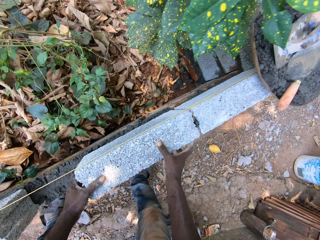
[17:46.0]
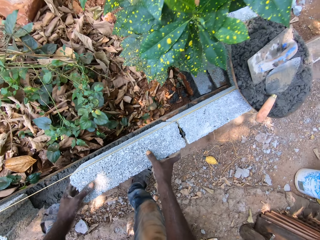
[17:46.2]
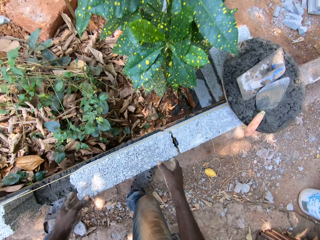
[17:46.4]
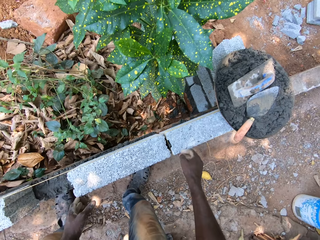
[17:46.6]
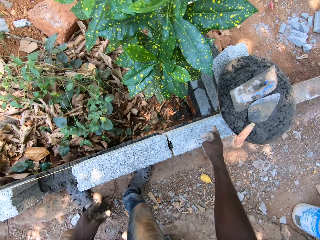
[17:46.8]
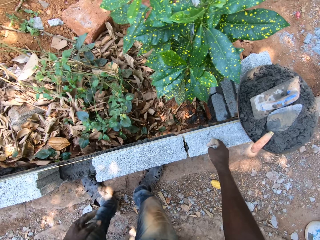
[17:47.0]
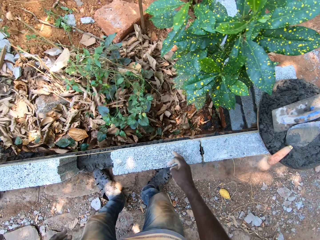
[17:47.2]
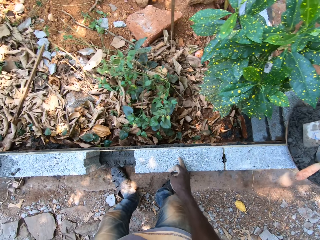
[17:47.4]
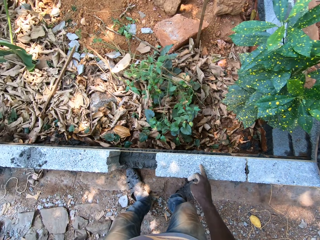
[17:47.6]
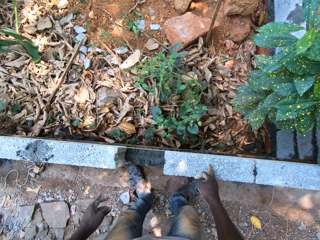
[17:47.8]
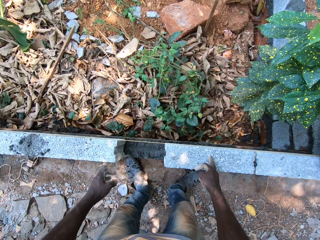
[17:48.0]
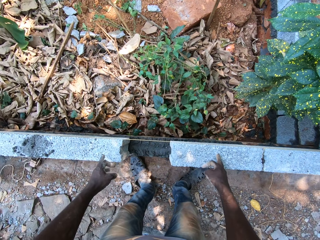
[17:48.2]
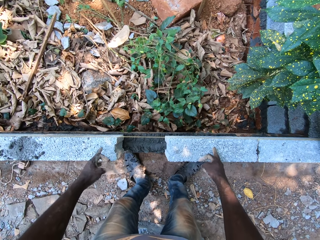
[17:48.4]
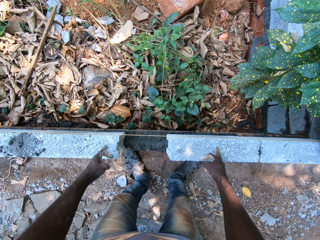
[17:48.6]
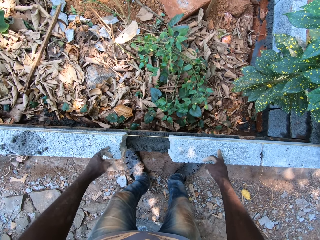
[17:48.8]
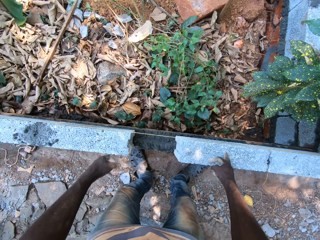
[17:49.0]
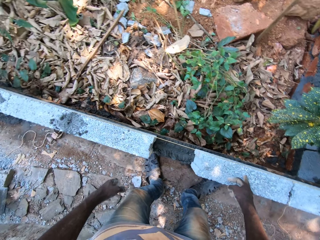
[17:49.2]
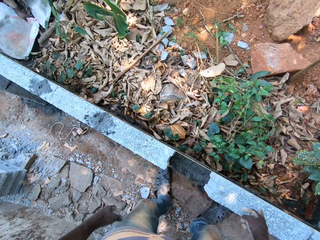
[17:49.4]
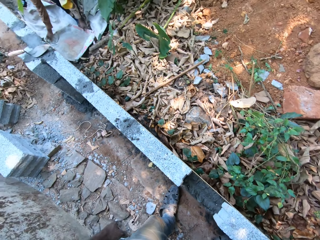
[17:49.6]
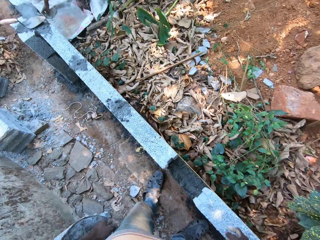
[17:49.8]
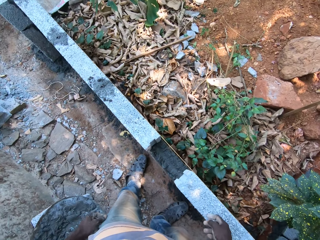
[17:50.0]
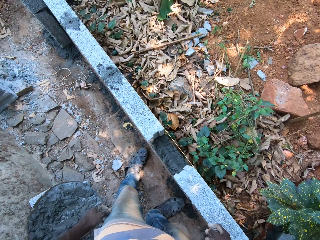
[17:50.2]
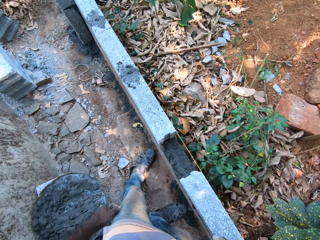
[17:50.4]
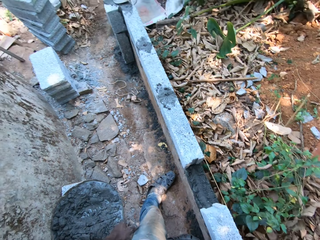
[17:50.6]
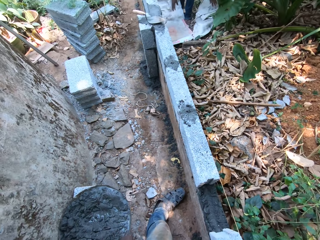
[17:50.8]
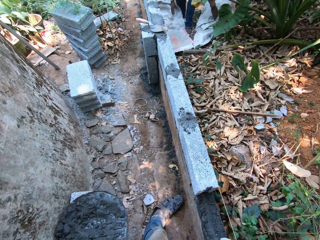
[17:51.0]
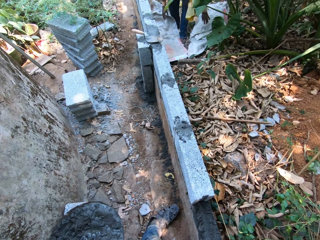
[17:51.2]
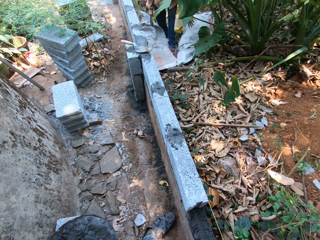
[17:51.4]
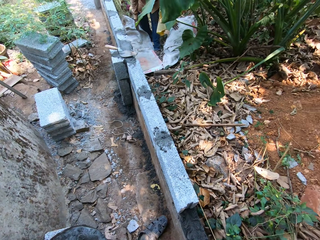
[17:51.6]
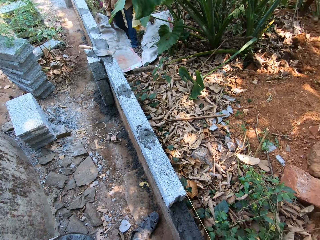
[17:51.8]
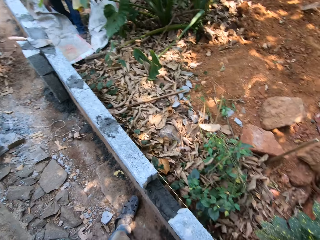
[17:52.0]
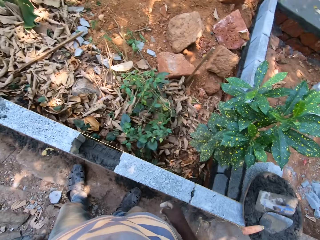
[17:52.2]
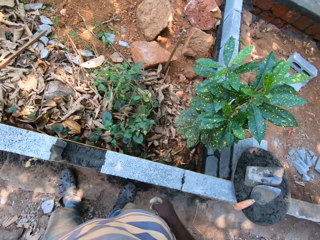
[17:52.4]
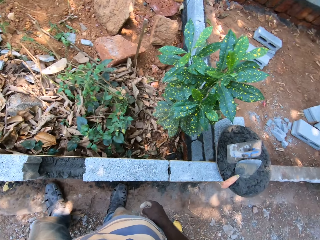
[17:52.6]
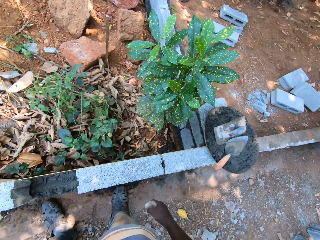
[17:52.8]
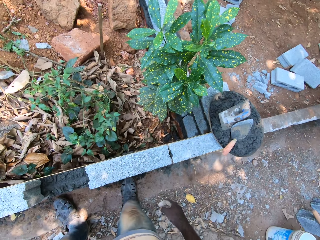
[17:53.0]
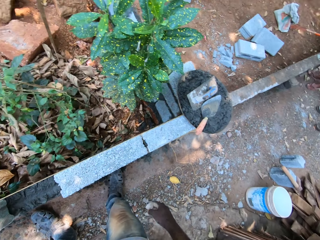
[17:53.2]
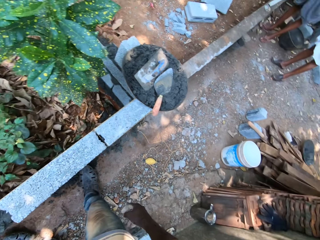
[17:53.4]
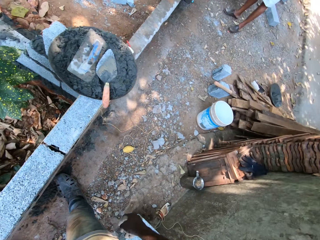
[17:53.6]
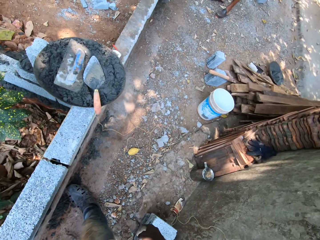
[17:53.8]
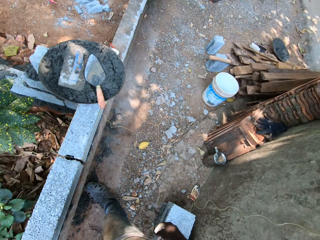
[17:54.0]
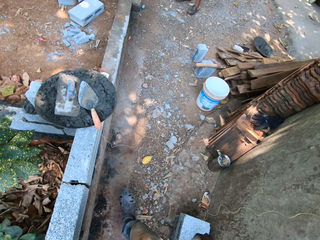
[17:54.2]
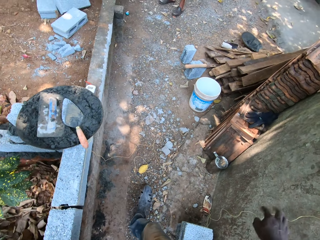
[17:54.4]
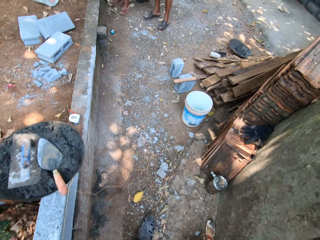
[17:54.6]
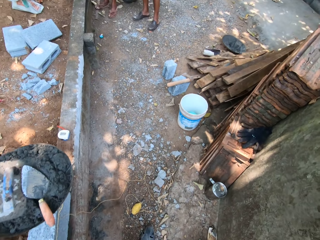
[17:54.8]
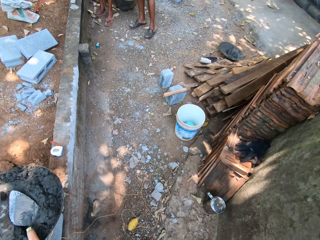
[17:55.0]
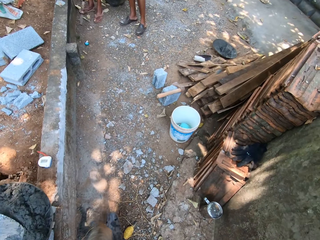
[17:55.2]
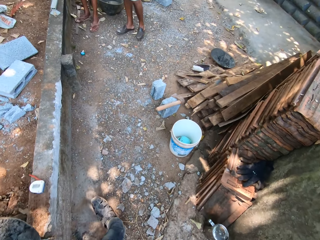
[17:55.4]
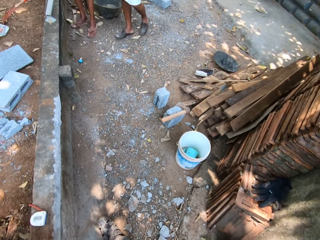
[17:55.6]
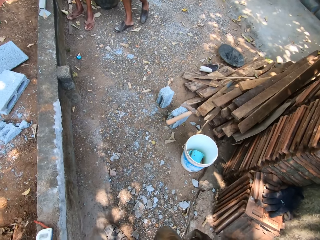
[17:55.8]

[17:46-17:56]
The camera wearer measures the wall with both hands. They interact with a man. The man responds to the camera wearer.

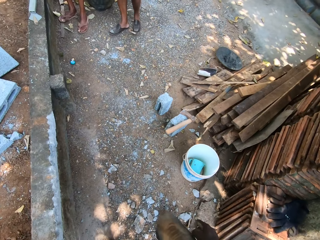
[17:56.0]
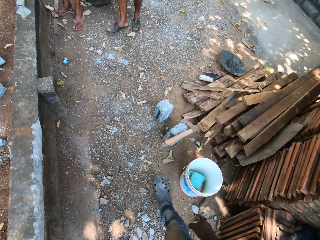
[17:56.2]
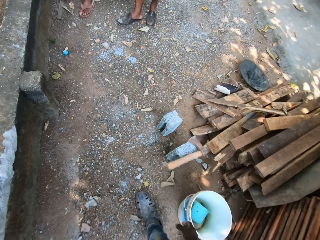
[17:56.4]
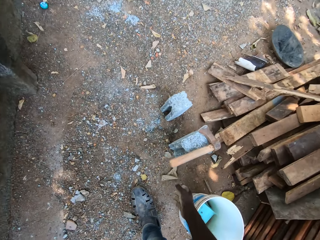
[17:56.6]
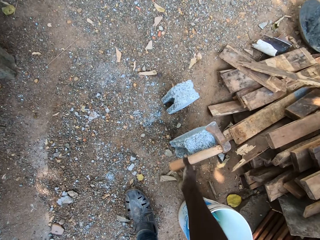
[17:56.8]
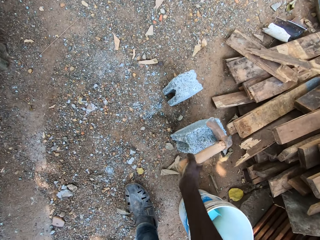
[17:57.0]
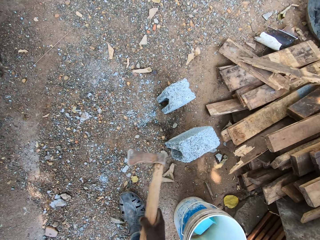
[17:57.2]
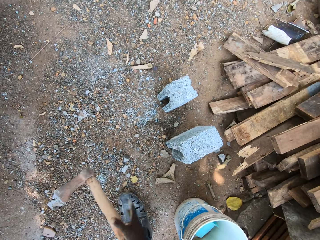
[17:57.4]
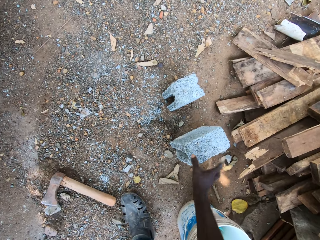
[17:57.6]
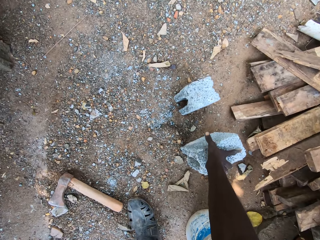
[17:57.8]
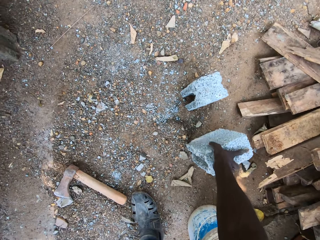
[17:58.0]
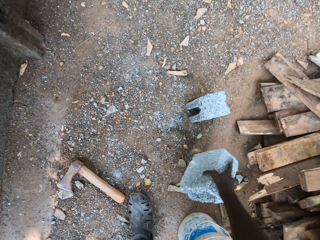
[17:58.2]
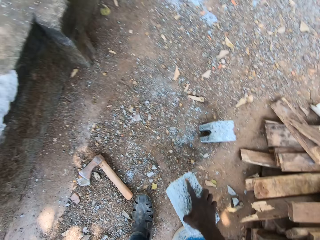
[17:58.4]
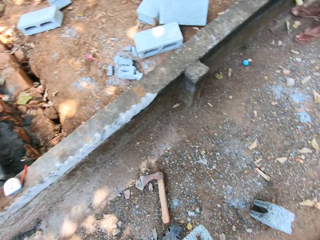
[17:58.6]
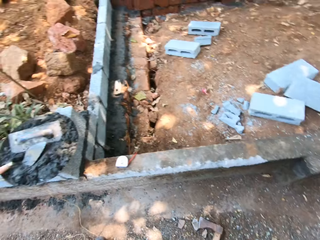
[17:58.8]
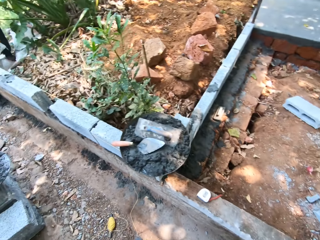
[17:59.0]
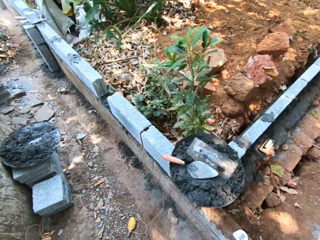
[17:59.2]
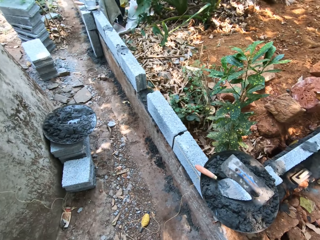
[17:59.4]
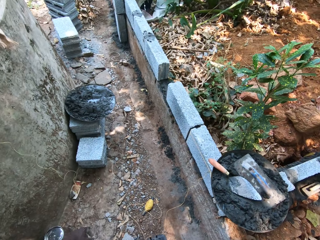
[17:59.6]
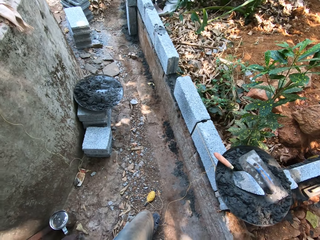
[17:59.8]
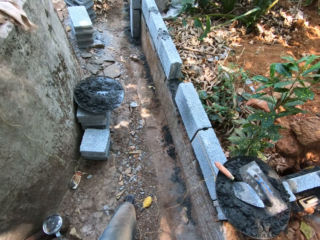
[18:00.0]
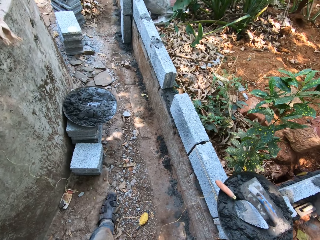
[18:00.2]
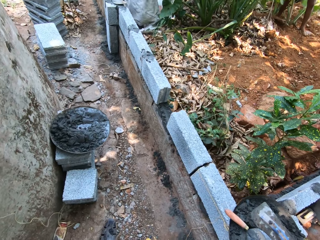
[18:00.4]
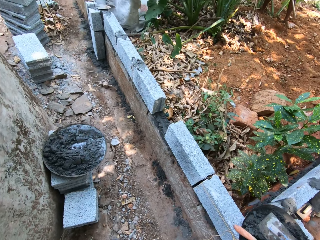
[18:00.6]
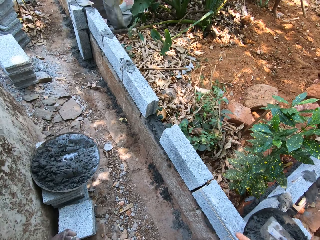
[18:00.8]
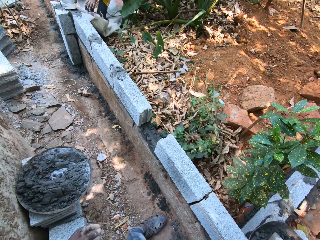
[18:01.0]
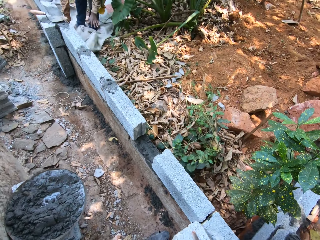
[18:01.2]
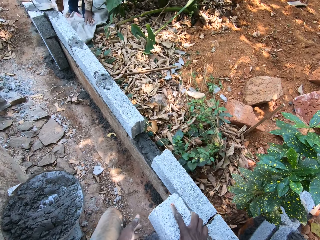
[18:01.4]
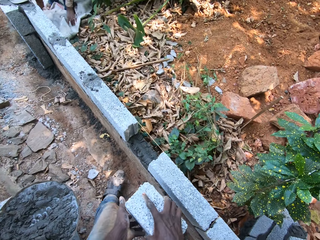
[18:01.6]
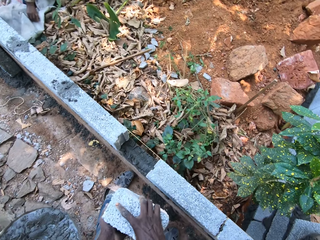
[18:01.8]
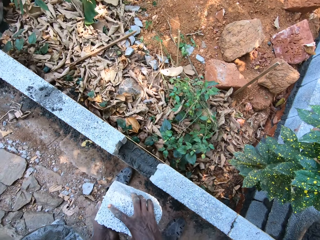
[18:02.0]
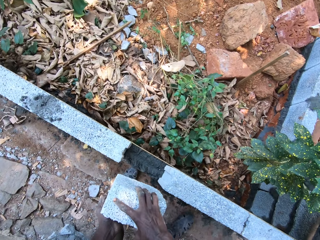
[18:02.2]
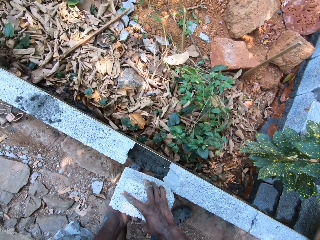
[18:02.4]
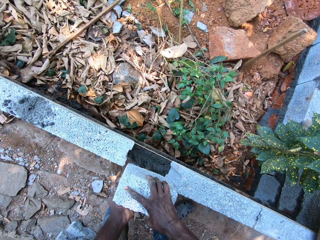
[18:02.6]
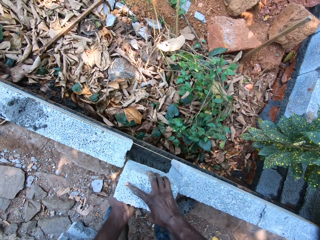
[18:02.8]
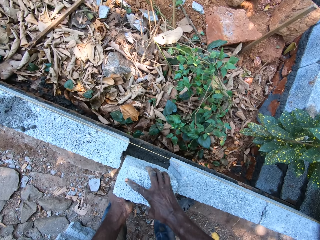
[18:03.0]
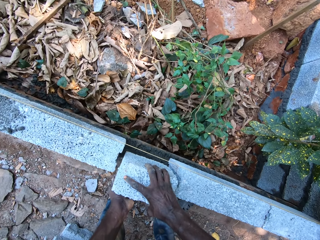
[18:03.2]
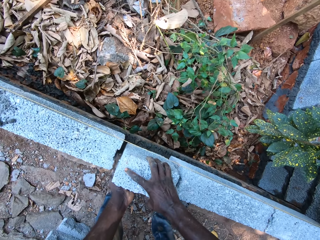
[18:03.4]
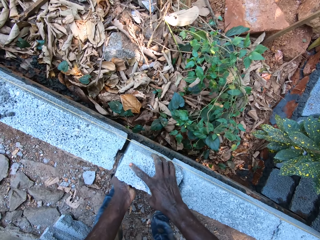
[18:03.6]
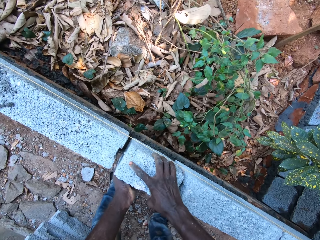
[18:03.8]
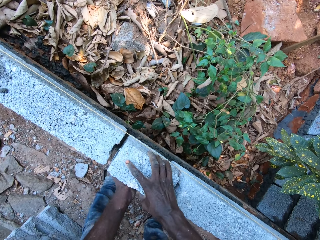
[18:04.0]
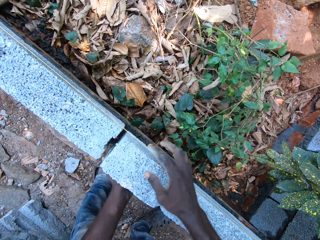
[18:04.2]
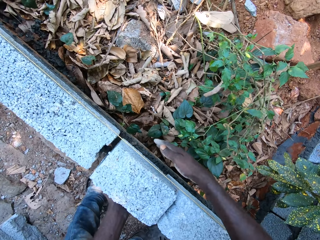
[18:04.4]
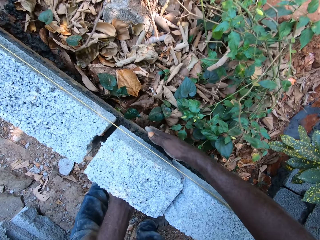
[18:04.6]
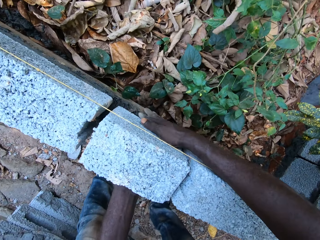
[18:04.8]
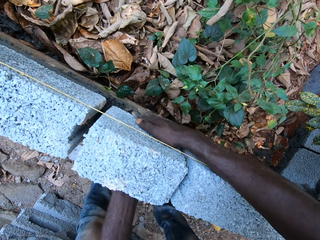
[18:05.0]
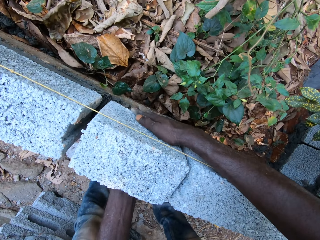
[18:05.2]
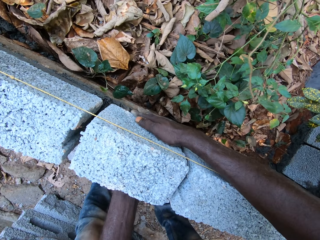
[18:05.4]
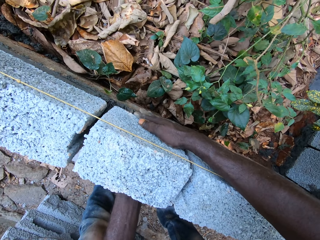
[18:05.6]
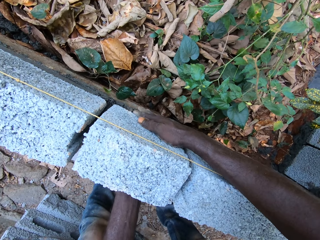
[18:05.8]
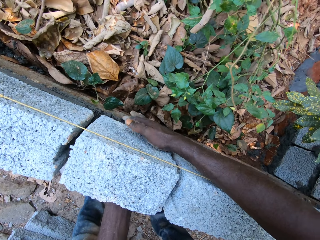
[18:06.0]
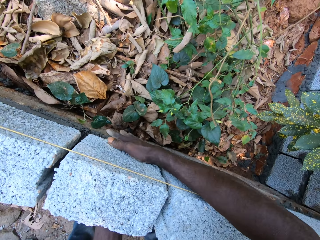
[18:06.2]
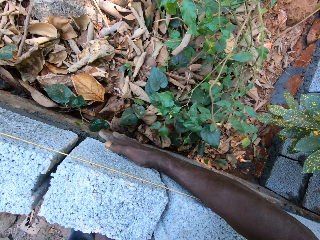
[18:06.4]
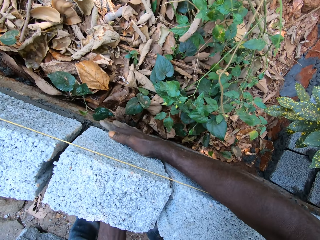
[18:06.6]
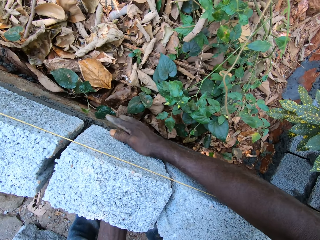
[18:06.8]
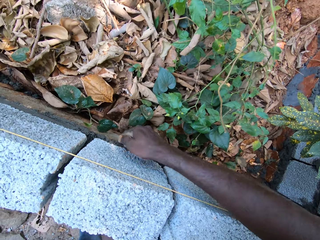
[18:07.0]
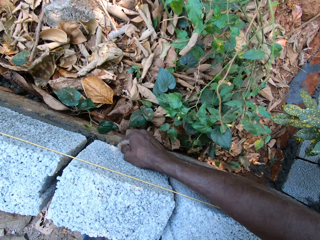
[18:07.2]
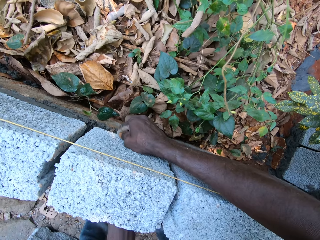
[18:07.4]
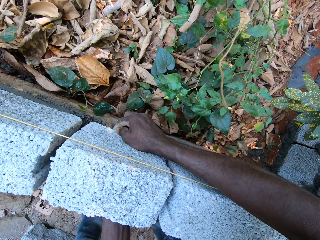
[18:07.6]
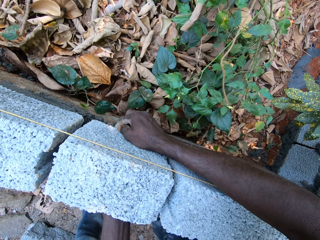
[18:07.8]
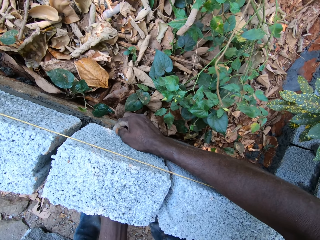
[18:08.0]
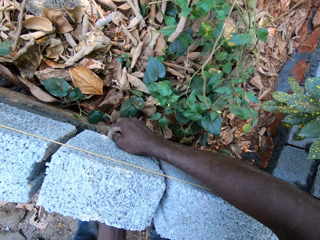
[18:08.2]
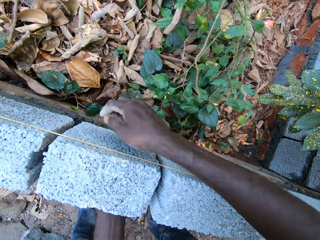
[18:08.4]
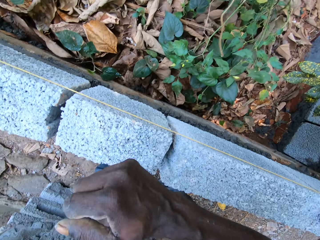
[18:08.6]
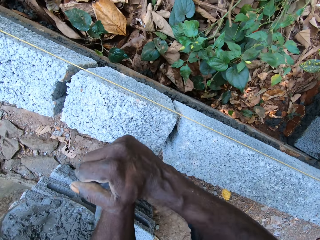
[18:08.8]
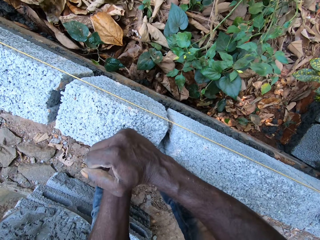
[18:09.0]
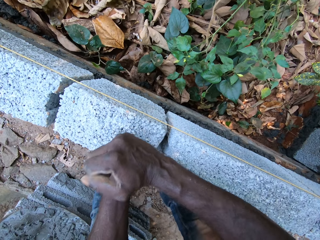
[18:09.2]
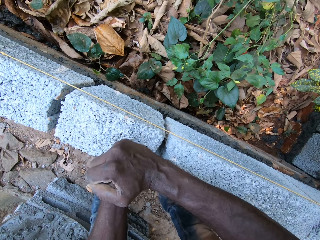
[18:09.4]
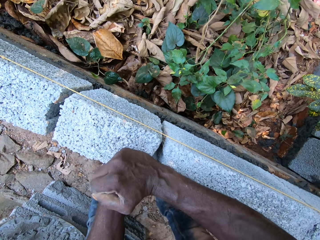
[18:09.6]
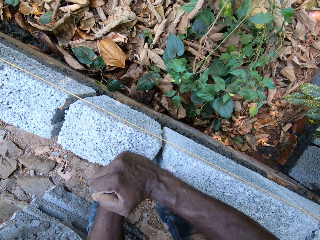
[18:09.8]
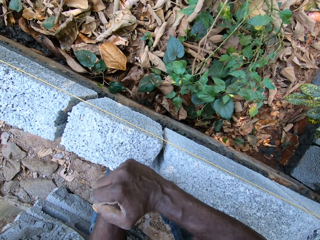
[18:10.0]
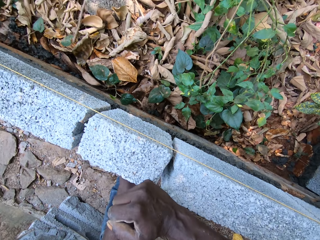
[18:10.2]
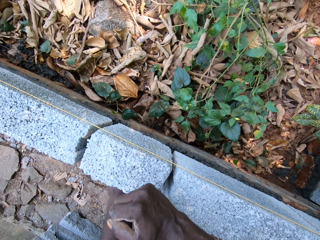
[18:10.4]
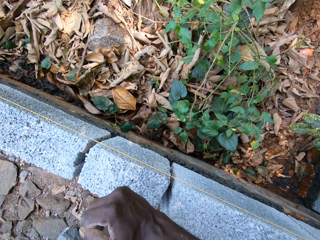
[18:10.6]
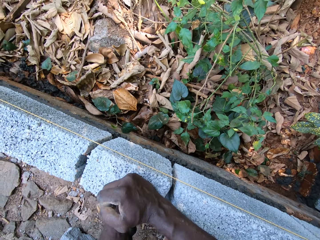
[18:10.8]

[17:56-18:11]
The camera wearer picks the axe from a piece of brick on the ground with his right hand. He drops the axe down. He throws the axe in his right hand on the ground. He picks a brick from the ground with his right hand. A man interacts with the camera wearer. The camera wearer responds. He holds the brick with both hands. He places the brick on a construction. He fixes the brick in his hands in between the bricks. He adjusts the brick with both hands. He hits the brick with his right fist.
